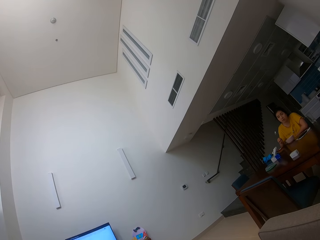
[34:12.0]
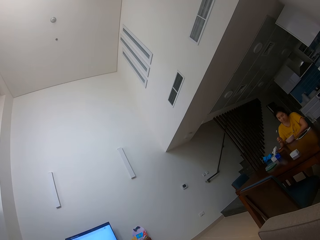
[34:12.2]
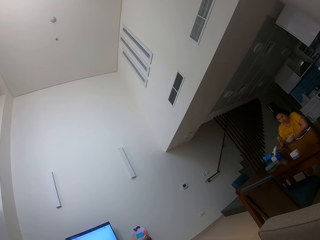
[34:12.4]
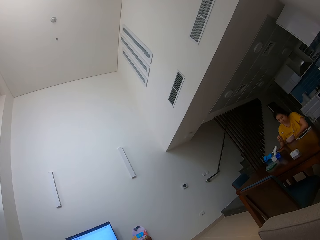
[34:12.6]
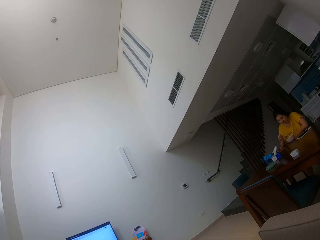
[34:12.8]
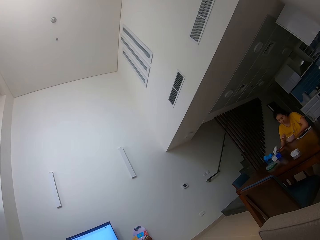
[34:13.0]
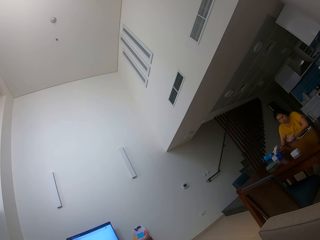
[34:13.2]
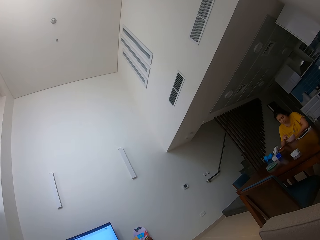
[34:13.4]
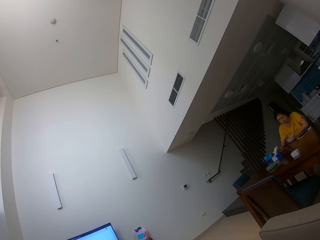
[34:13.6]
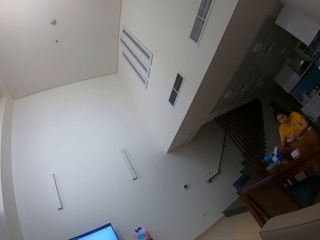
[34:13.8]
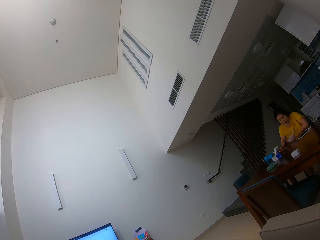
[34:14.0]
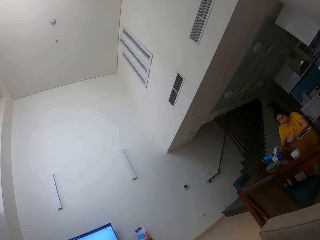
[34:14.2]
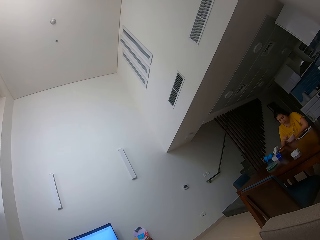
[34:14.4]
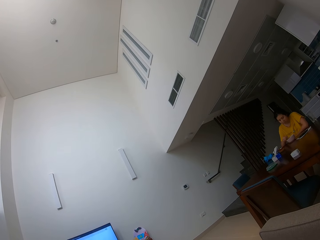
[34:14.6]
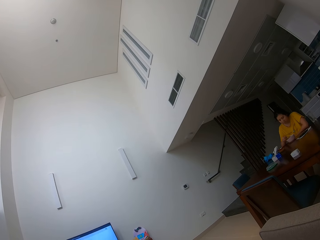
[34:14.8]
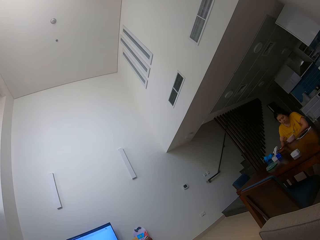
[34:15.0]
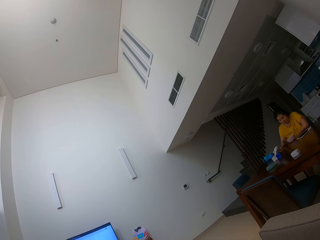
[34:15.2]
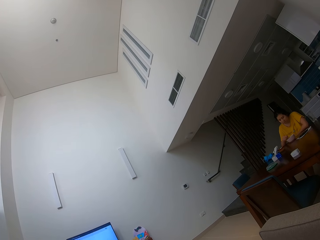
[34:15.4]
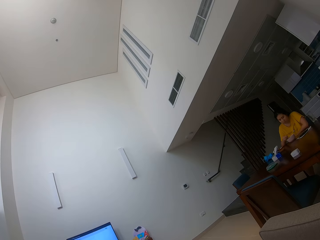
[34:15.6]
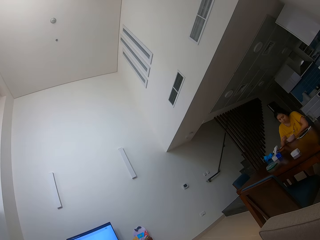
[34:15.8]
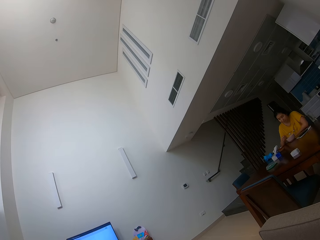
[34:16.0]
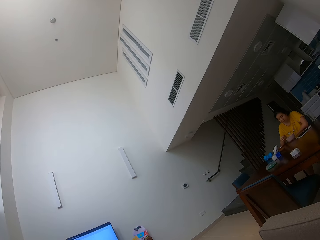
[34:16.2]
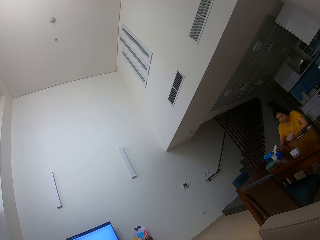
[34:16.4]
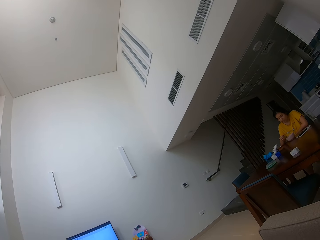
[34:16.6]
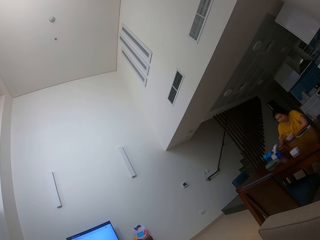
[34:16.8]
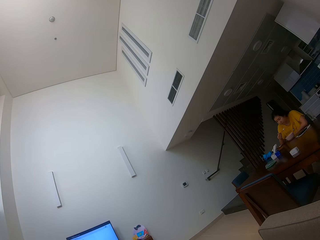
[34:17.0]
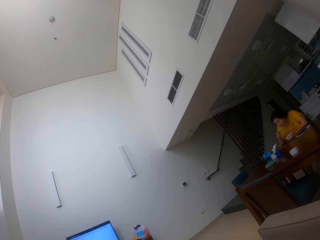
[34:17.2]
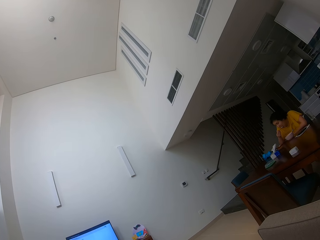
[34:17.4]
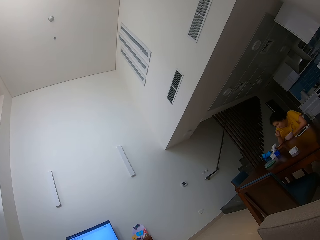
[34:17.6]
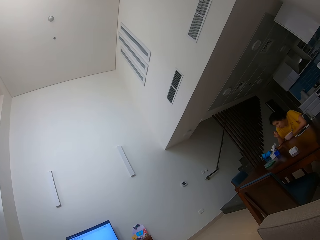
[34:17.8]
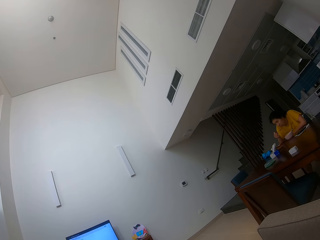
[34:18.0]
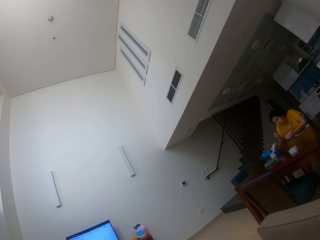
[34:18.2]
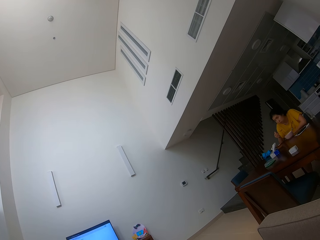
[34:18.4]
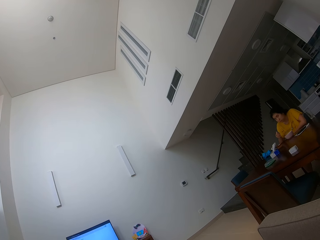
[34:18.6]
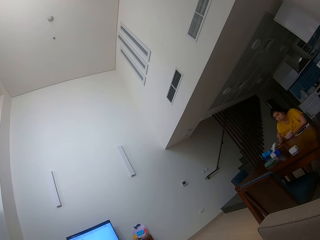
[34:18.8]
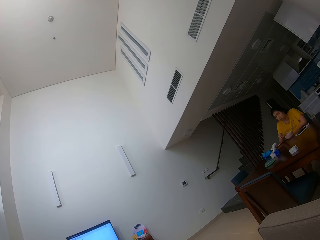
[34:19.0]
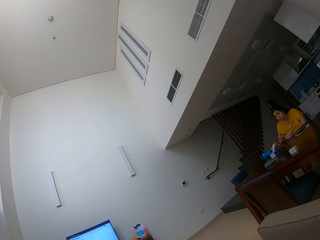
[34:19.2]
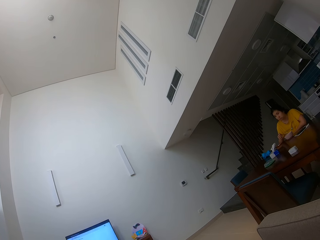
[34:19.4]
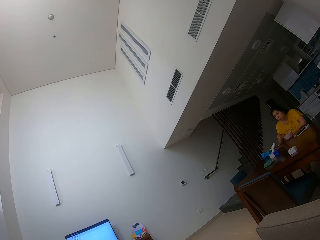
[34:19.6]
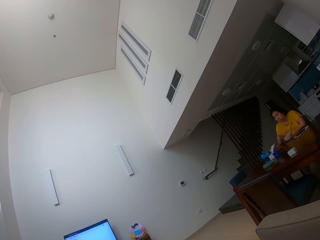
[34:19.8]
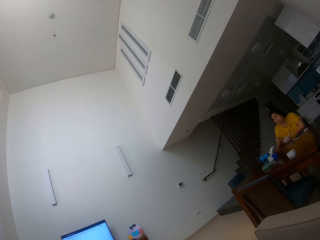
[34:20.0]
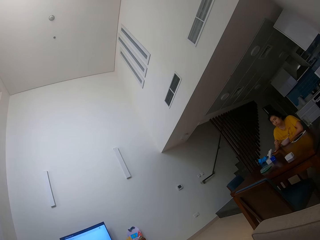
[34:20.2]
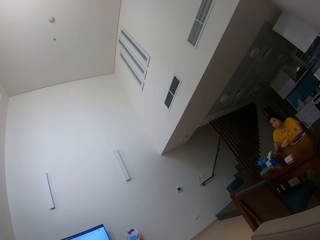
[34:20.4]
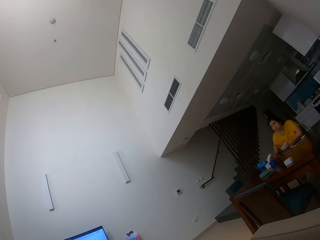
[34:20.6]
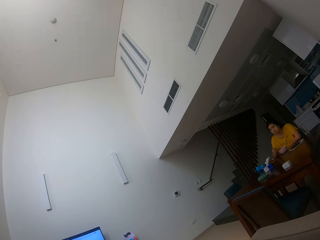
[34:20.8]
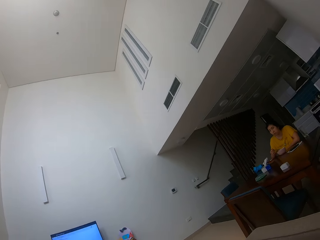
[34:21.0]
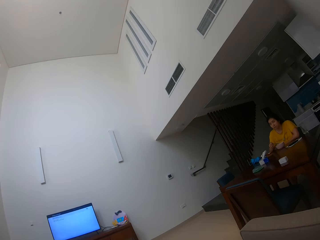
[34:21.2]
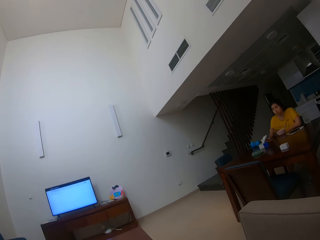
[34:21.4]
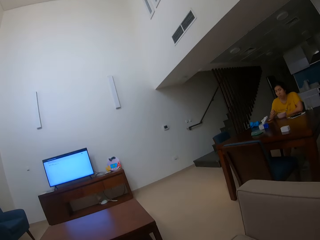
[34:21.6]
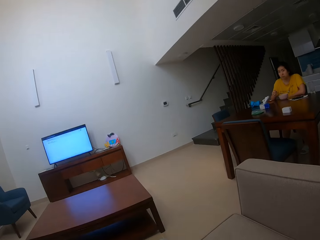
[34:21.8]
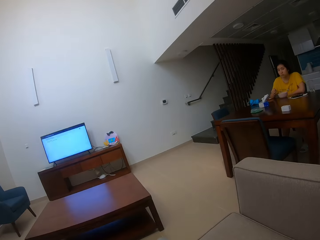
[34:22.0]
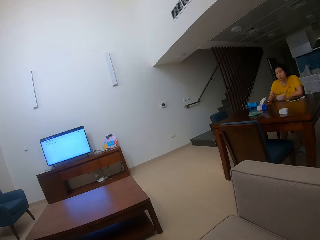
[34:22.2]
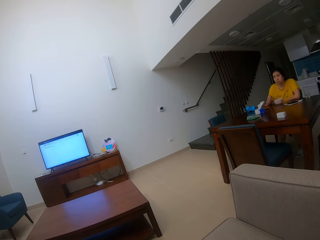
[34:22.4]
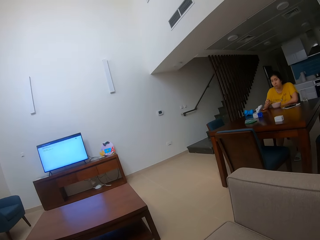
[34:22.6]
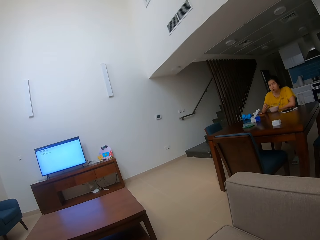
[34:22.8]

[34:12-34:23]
A person eats food with a spoon. The camera wearer talks to the person.

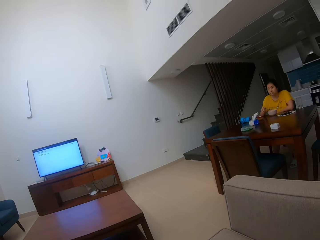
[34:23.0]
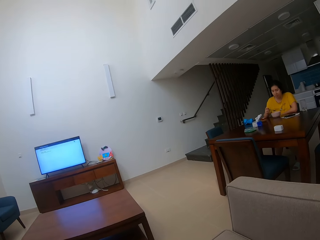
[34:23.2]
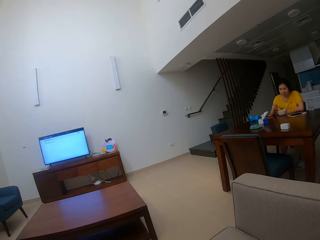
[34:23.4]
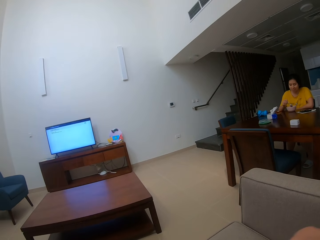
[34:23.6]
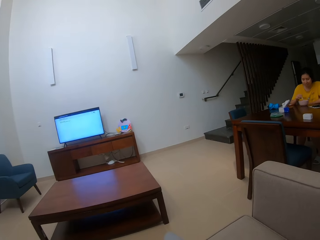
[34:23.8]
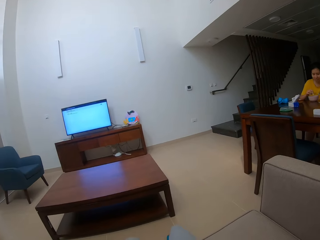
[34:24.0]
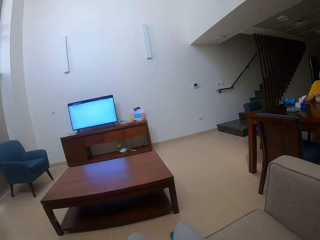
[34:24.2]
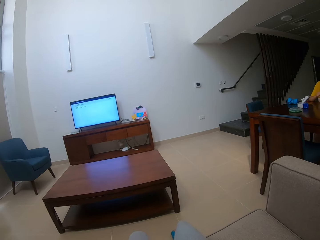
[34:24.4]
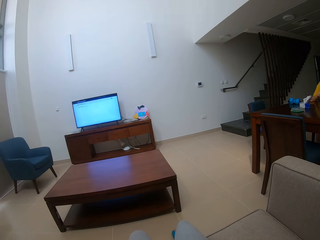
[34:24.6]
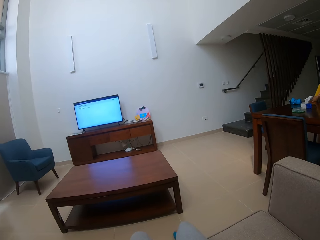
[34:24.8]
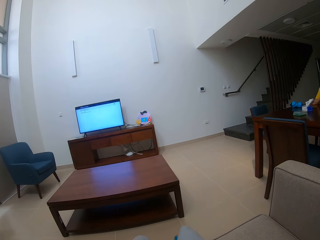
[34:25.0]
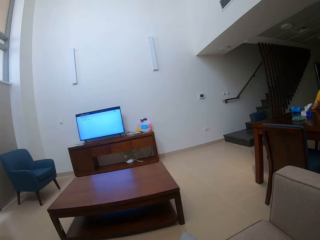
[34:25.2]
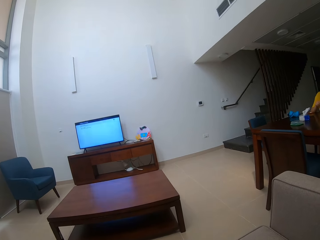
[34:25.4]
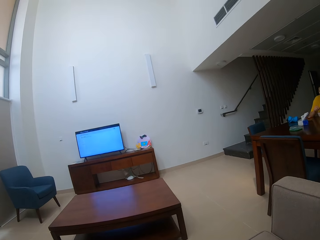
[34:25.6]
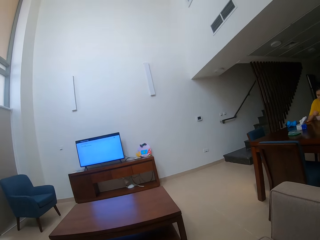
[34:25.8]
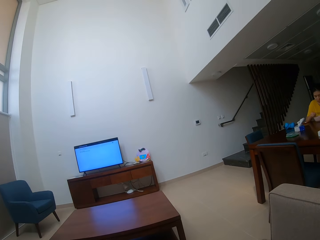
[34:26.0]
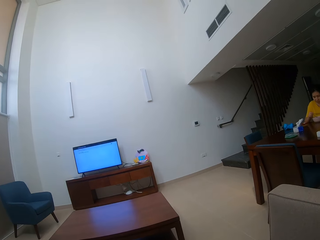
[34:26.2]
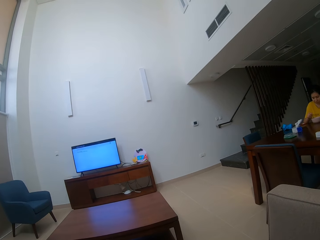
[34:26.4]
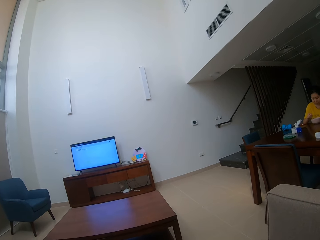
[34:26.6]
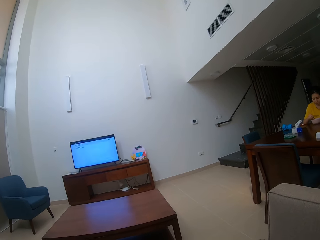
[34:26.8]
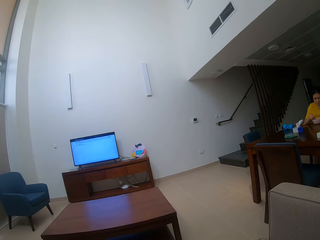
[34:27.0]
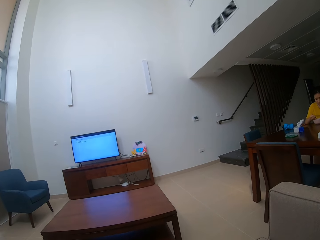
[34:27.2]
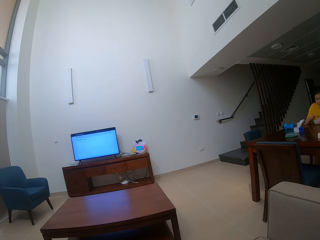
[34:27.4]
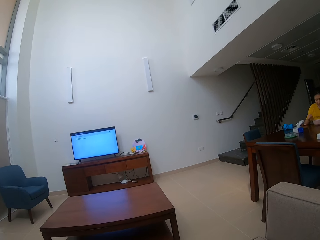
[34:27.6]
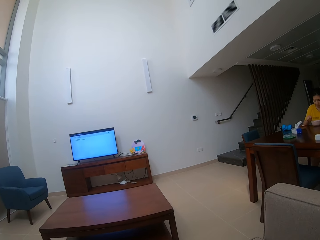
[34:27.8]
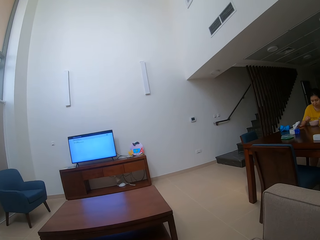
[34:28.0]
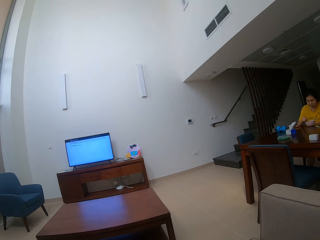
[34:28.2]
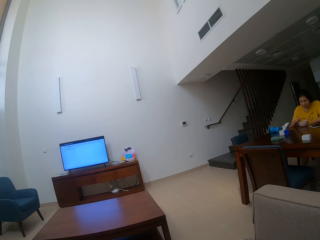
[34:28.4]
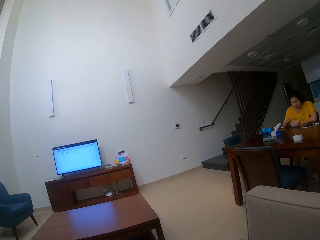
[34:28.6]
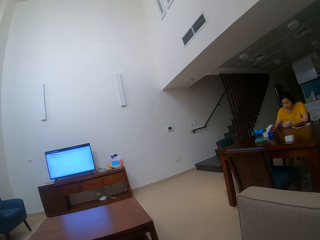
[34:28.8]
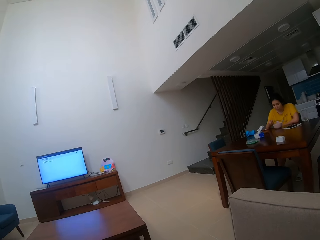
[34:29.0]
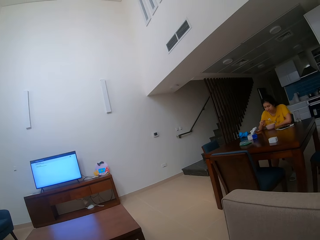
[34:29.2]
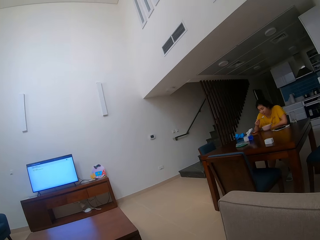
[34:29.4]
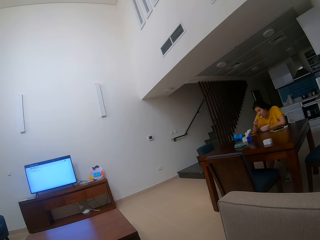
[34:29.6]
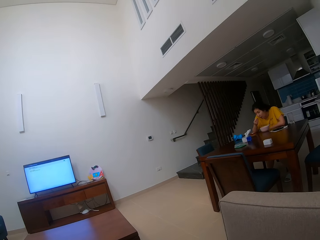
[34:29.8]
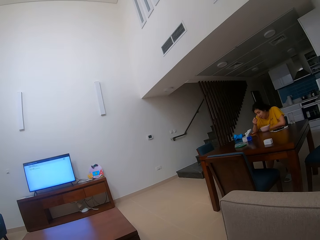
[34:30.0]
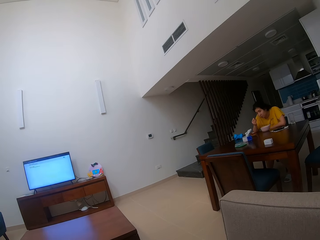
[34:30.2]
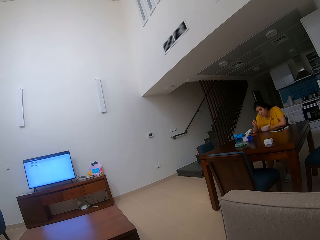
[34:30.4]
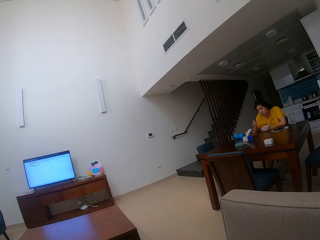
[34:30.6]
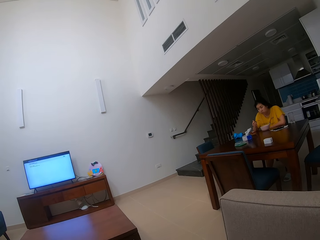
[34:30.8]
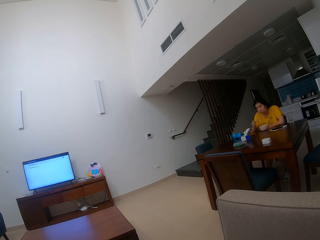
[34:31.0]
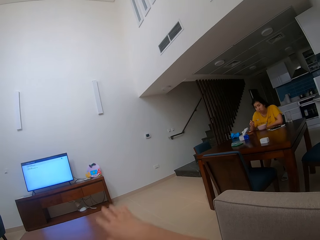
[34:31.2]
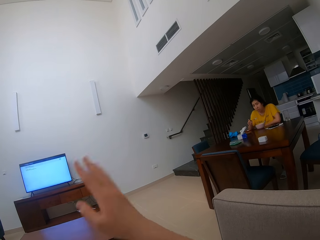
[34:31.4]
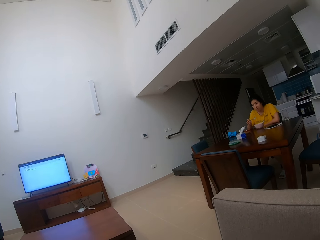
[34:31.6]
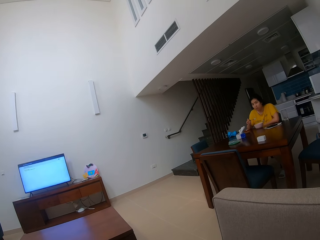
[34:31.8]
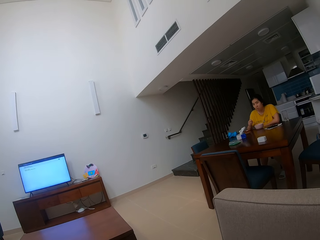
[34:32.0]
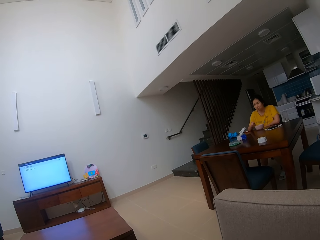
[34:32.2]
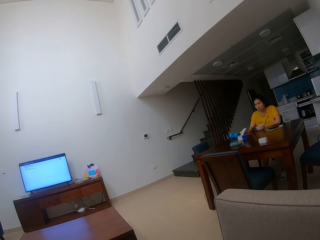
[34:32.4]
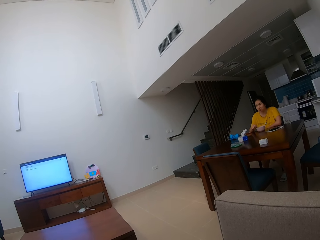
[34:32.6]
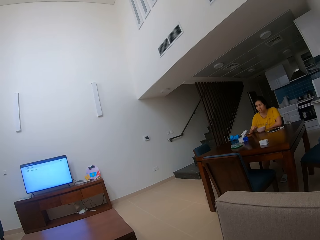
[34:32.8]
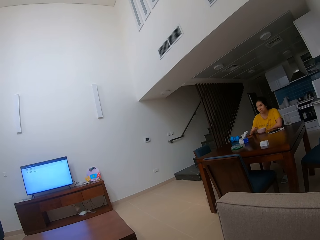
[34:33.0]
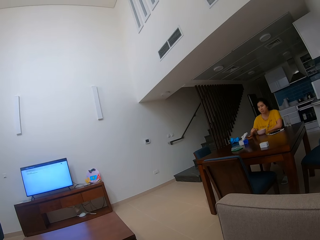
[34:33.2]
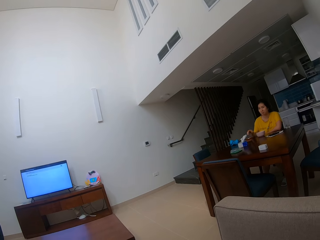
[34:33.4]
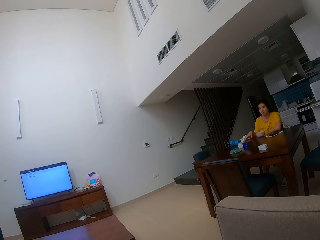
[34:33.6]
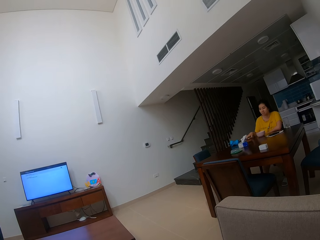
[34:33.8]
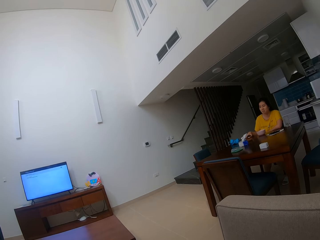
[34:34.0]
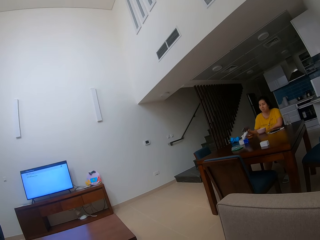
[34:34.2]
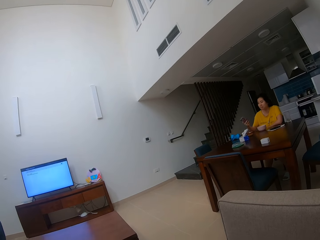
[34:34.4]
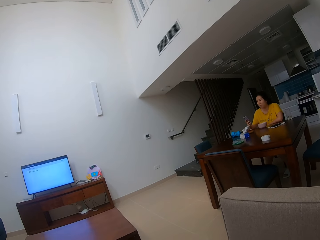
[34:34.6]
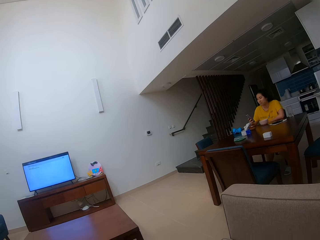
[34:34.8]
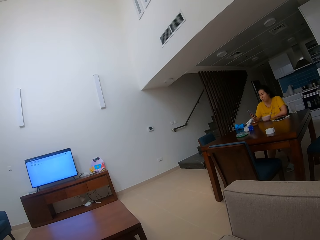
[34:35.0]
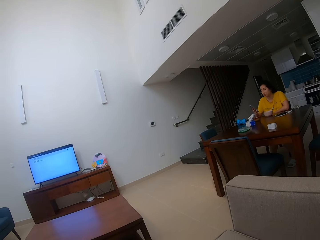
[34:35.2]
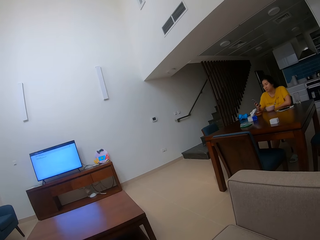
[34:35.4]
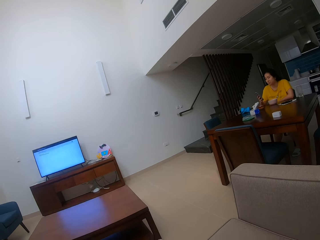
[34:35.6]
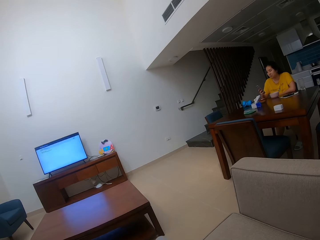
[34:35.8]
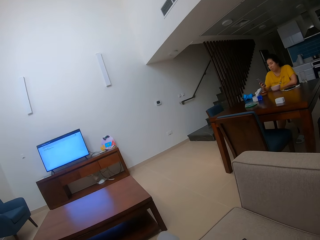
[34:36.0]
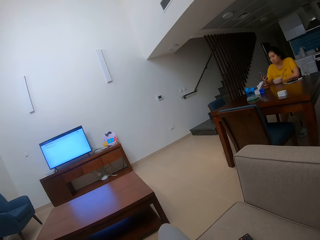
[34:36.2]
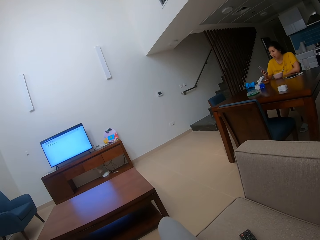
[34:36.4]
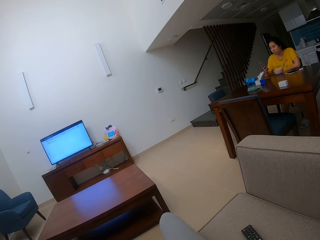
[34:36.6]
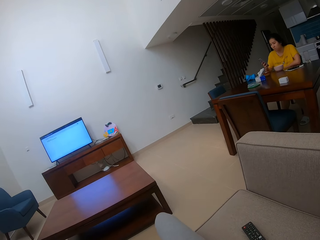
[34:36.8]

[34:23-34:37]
The camera wearer looks around the house. They stare at the television. They look around the house. The person eats food with a spoon. The camera wearer talks to the person. The person picks up the phone from the table and operates the phone in her hand. The camera wearer stares at the person.
